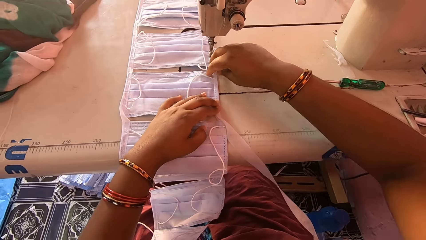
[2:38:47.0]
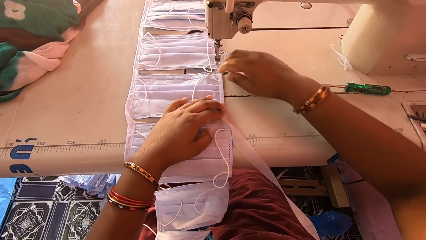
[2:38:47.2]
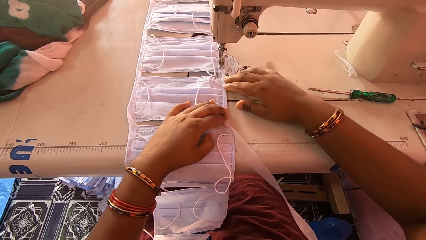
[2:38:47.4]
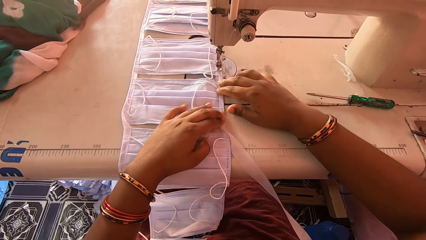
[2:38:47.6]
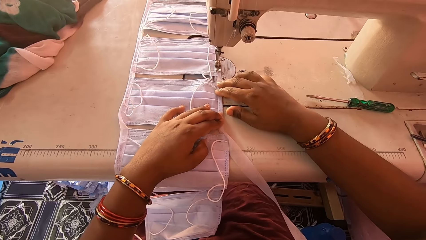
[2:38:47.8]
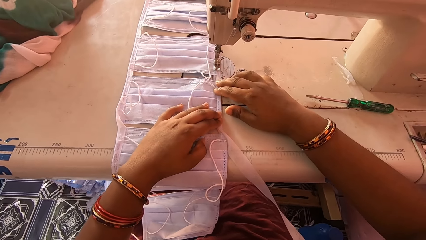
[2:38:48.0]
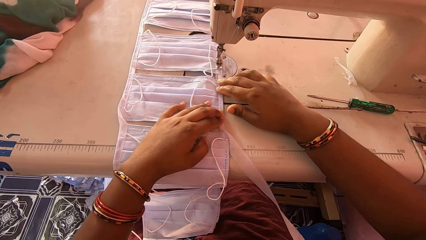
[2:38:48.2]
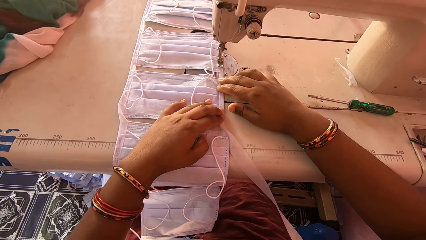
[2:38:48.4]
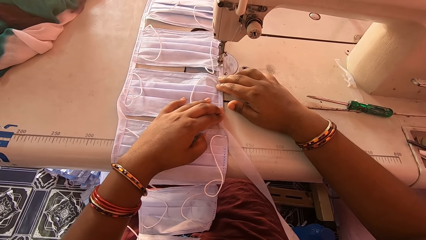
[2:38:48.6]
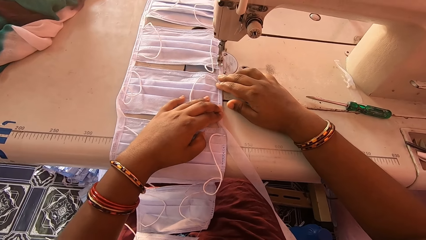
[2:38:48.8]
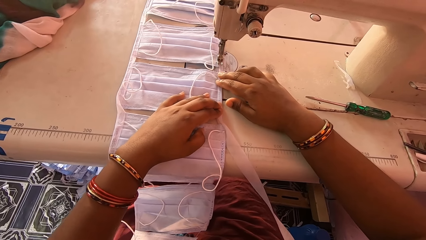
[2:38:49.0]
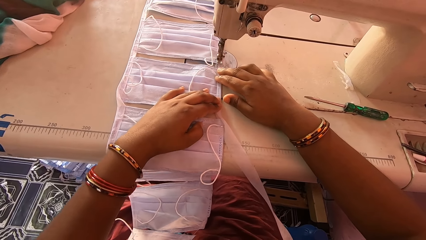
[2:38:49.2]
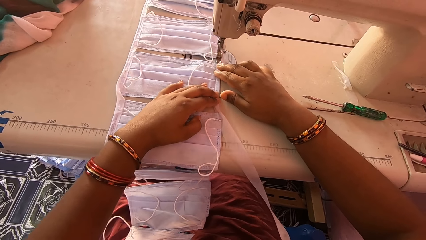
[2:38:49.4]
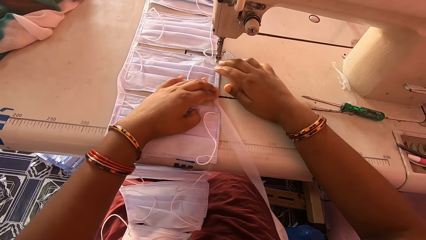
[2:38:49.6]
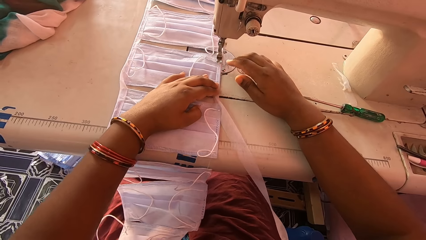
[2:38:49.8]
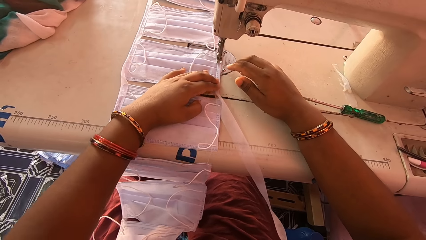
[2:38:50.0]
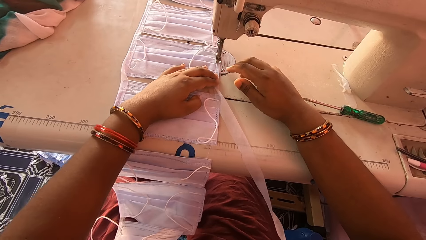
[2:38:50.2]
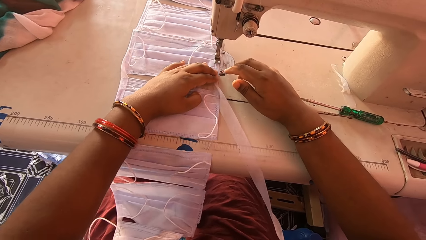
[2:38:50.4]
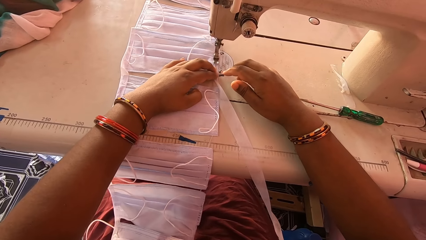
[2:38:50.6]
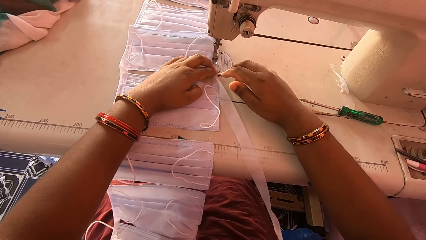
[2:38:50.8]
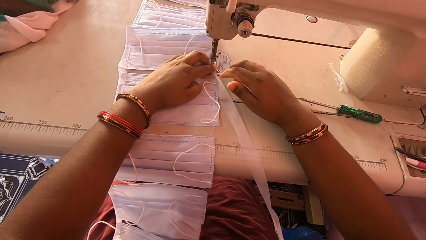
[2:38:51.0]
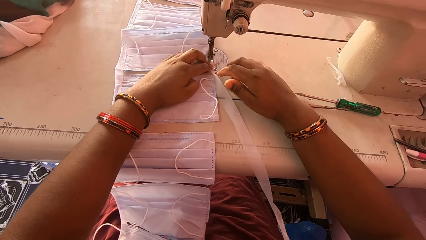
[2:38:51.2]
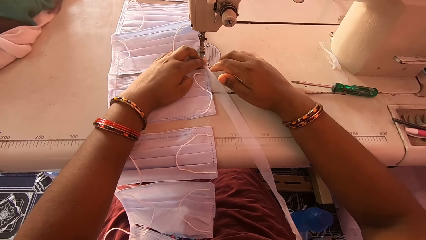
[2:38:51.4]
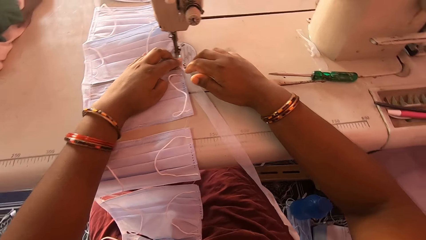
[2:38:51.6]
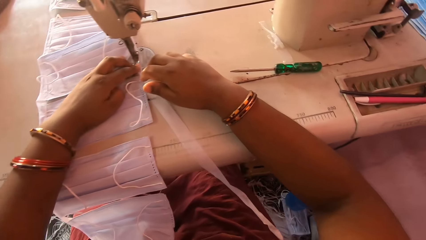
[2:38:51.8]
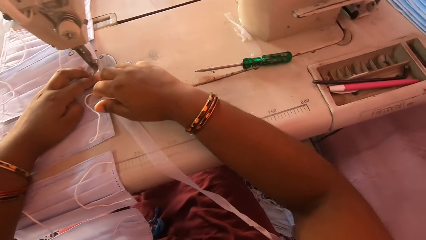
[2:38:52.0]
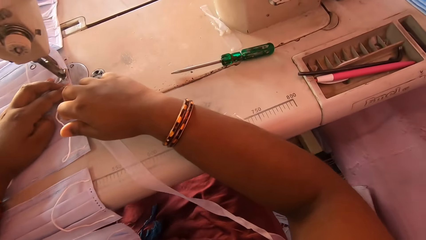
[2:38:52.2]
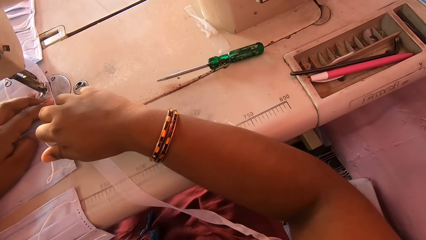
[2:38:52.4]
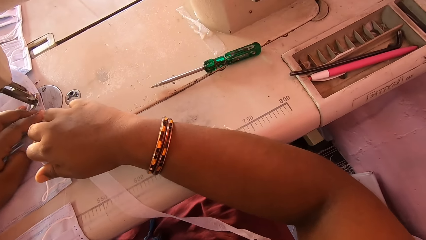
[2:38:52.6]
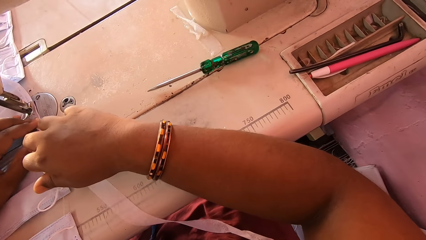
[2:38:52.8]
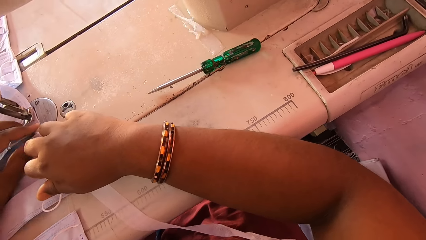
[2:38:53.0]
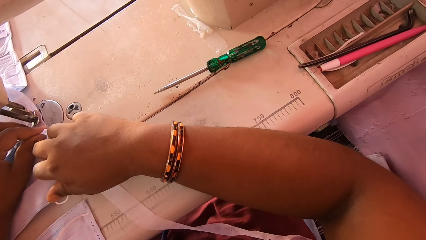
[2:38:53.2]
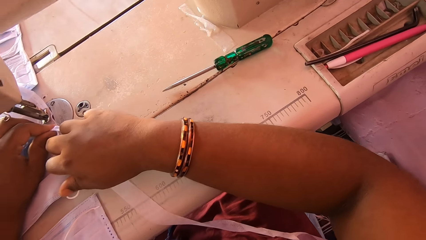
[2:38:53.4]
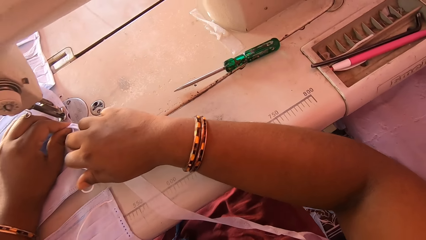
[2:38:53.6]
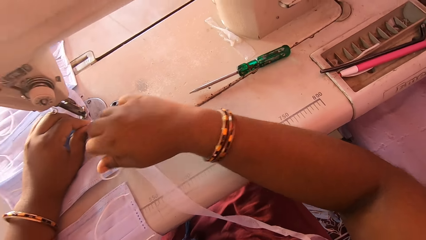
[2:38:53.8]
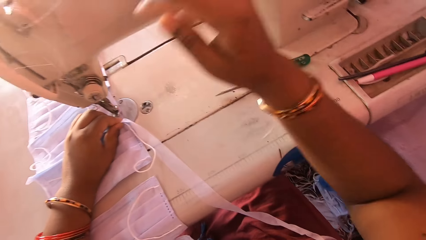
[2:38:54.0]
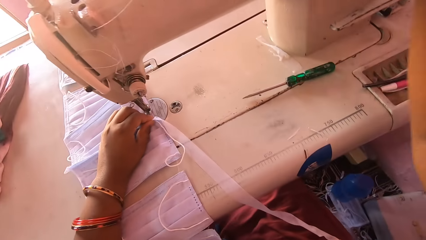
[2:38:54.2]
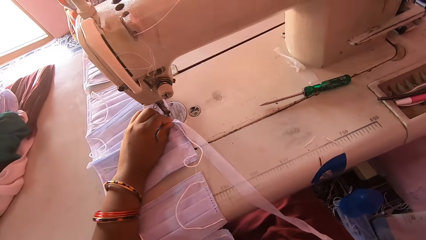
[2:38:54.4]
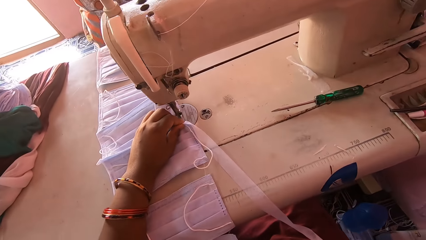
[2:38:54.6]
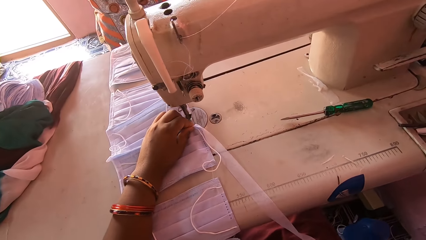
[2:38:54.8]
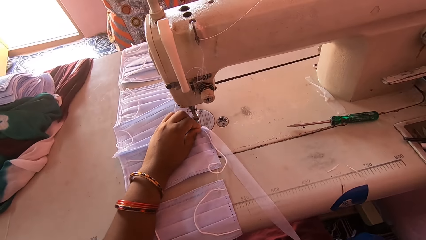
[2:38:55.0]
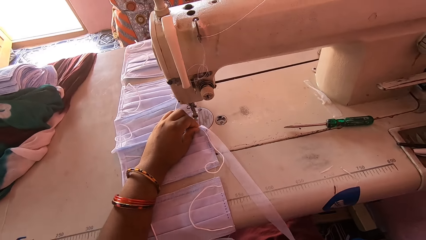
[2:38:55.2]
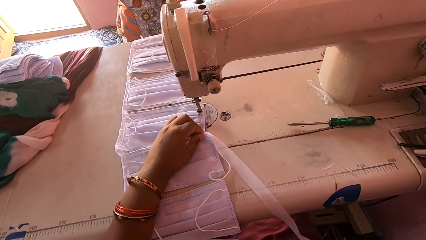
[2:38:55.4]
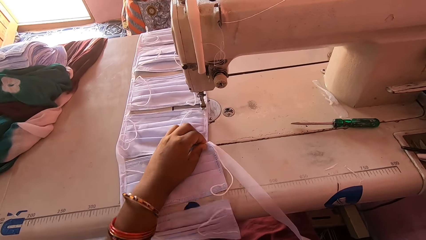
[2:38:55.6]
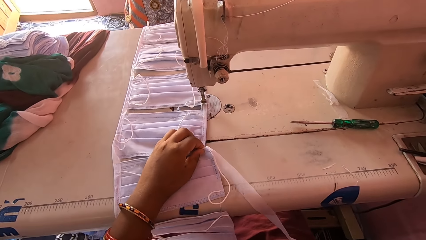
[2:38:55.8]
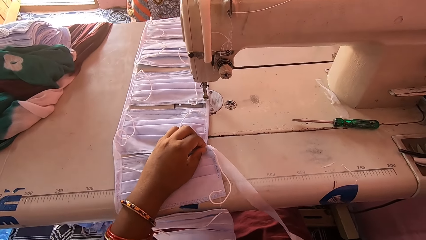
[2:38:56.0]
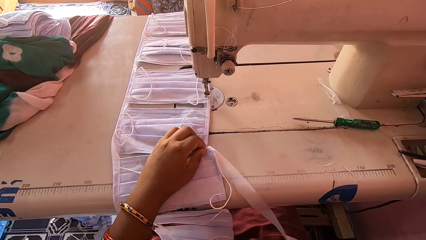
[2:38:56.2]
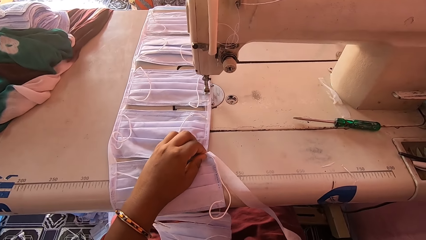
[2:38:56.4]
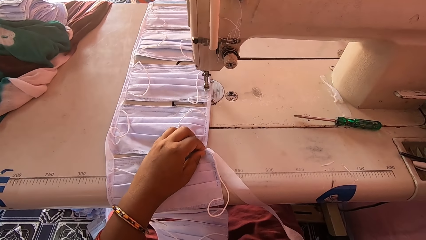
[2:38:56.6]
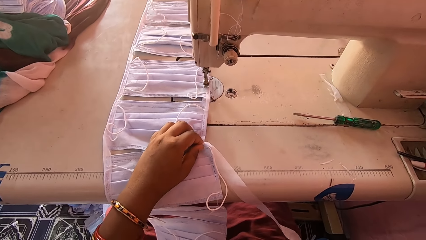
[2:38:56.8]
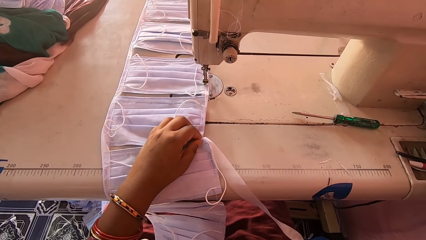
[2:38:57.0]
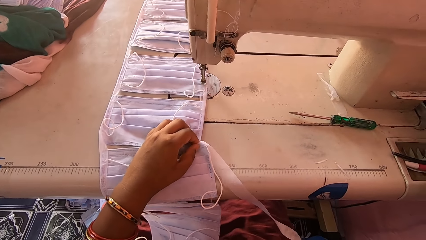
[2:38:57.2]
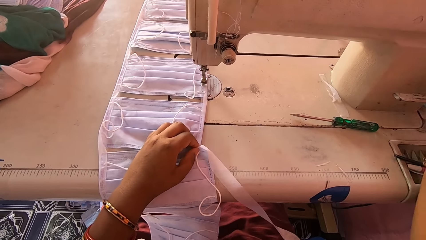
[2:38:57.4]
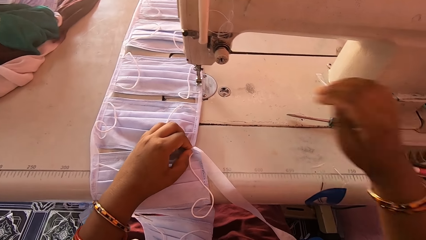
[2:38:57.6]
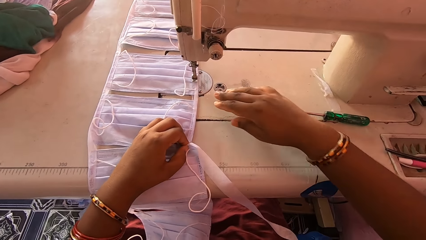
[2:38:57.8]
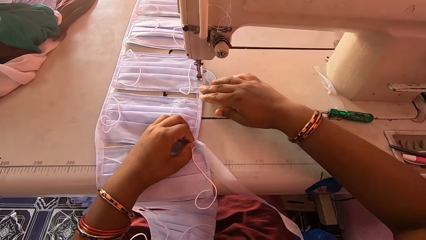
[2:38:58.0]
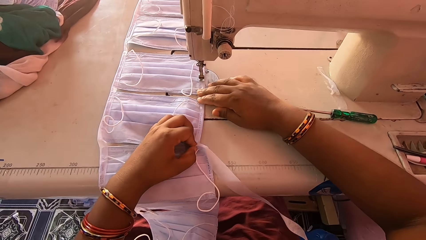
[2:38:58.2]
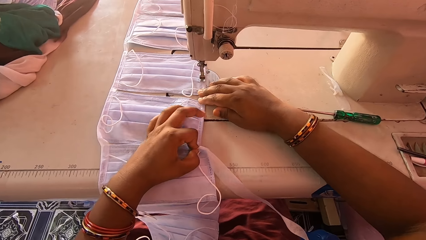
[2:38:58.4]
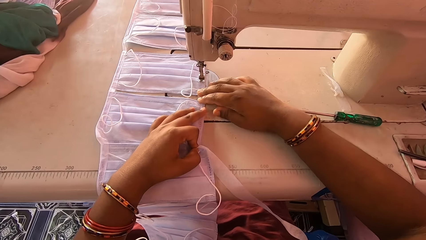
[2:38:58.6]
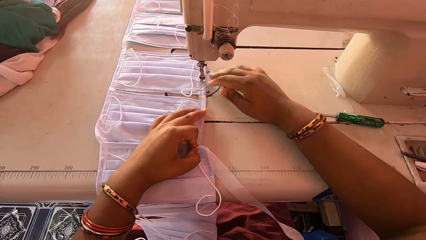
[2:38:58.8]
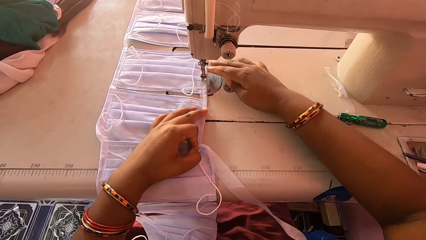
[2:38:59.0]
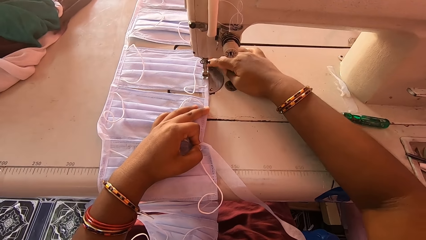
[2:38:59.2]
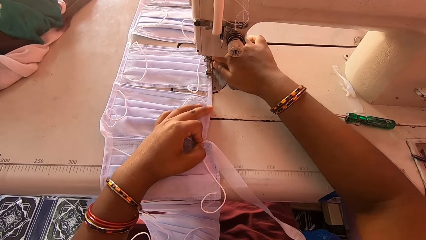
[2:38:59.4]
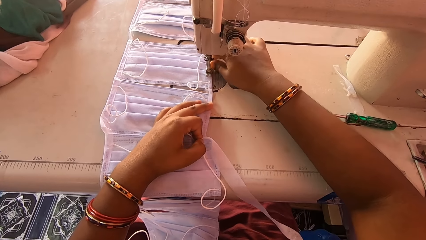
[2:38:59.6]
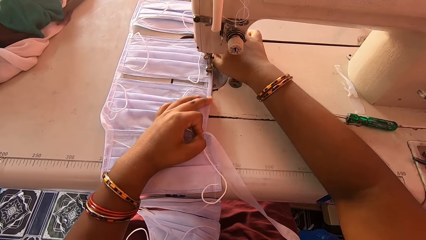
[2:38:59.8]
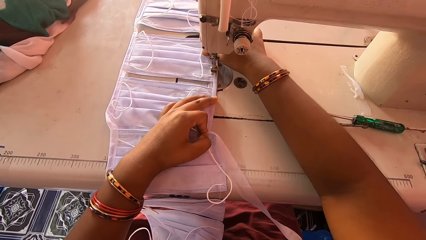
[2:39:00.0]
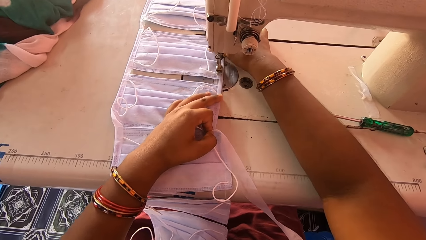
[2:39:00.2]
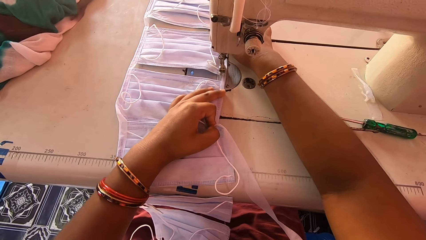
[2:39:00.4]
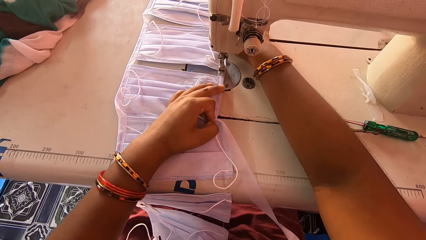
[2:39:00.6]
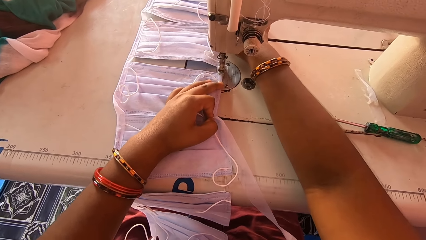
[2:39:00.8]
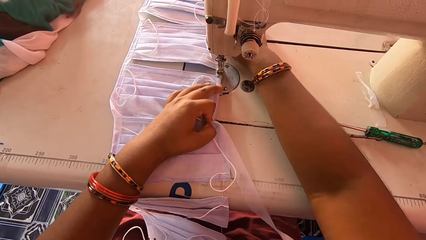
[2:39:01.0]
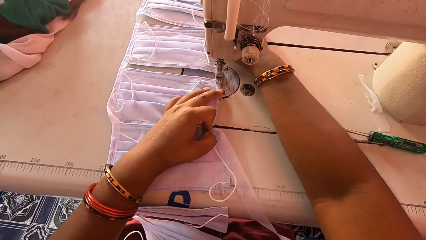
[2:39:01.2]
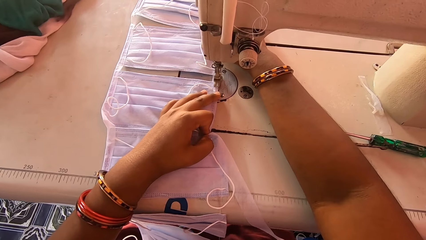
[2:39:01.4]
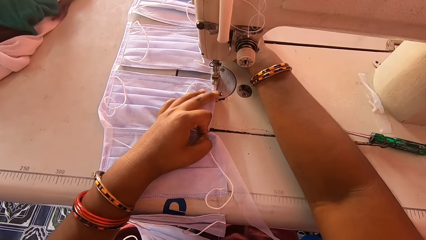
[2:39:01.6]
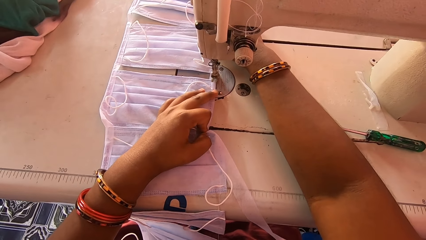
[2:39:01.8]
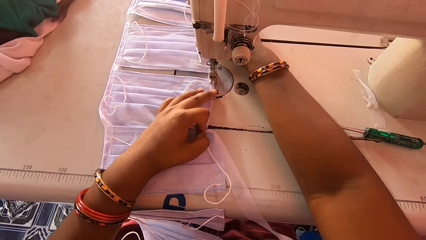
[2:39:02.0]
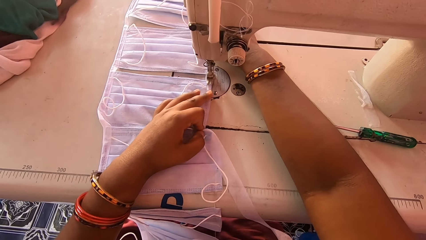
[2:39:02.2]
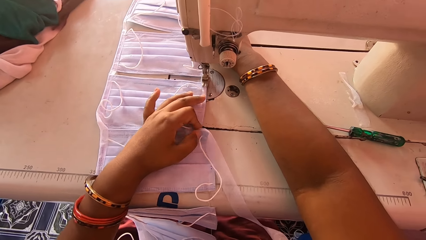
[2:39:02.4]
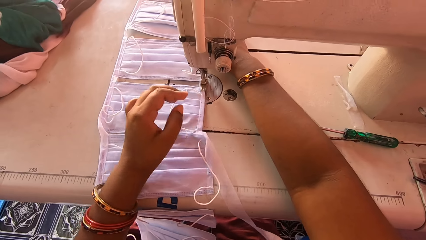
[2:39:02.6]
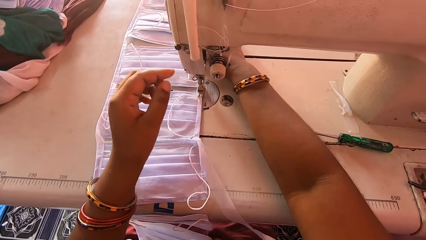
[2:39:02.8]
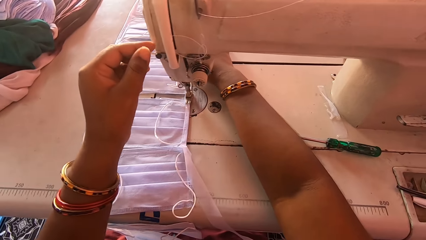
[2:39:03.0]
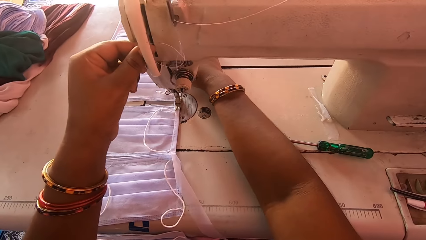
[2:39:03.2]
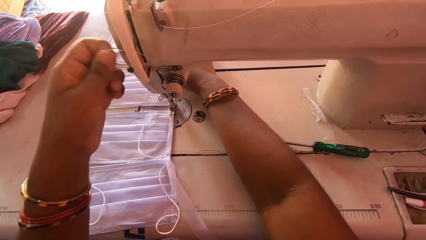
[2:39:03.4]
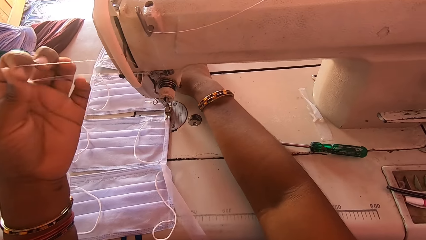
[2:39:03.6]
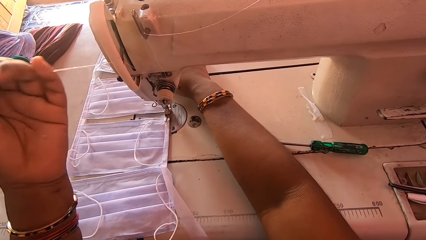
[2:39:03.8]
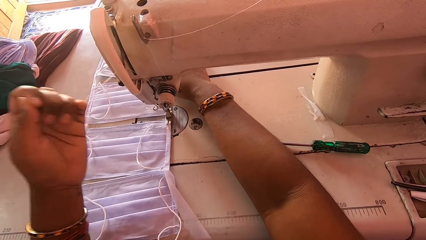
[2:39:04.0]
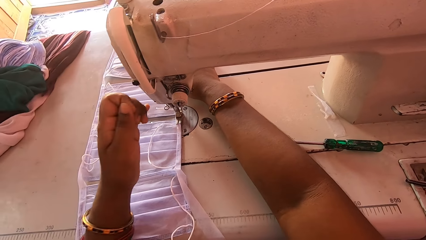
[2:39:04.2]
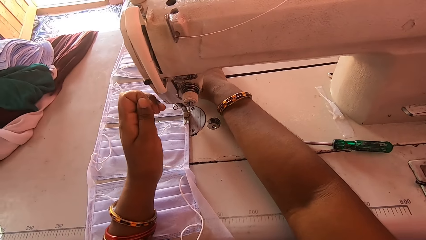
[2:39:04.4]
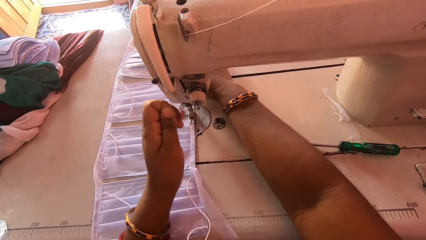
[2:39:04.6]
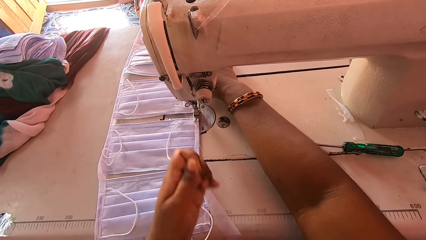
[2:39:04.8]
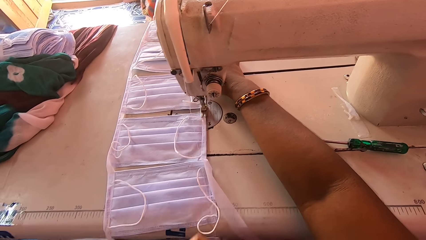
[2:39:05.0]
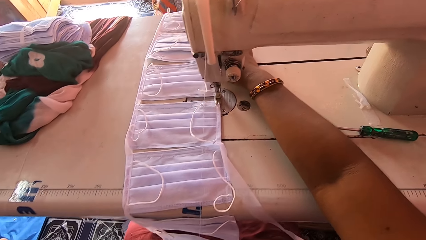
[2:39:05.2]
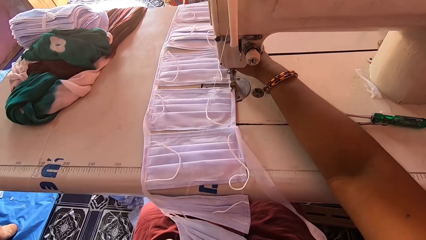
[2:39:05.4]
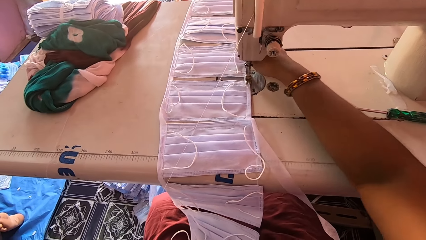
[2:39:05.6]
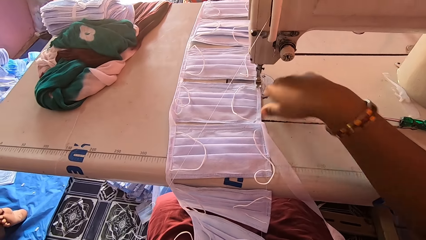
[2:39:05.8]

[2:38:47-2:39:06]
The camera wearer sews the nose mask with the sewing machine. She looks around. She raises her right hand. She adjusts the nose mask under the presser foot of the machine with her left hand. She adjusts the nose mask under the presser foot of the machine with both hands. She sews face masks on the sewing machine. She pulls out thread from the needle thread assembly with both hands.
